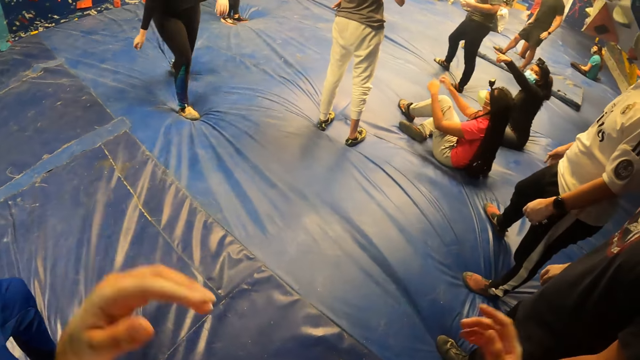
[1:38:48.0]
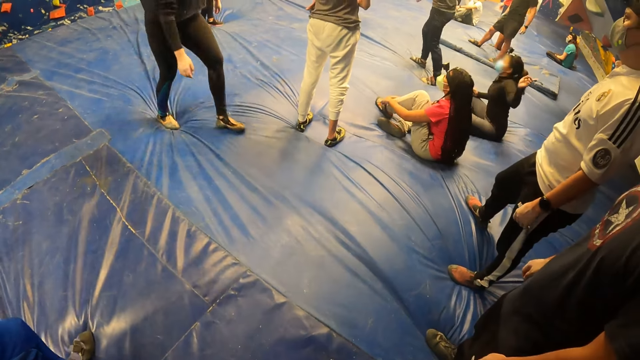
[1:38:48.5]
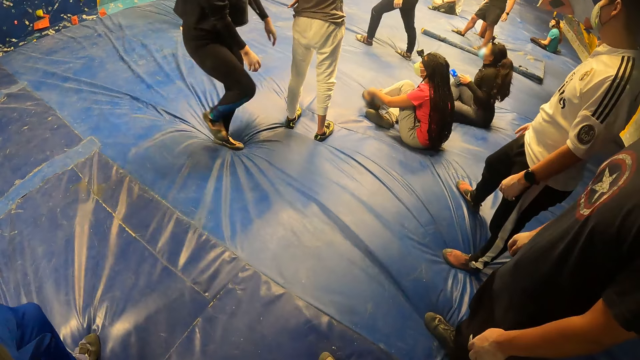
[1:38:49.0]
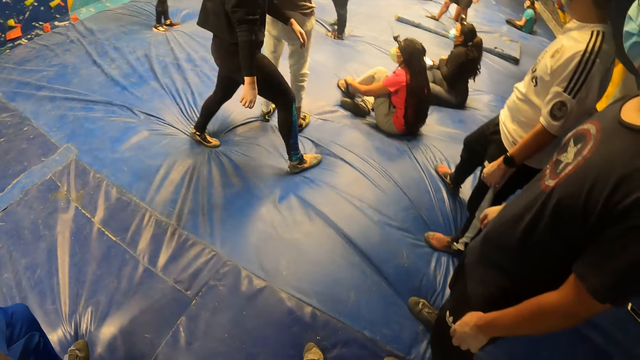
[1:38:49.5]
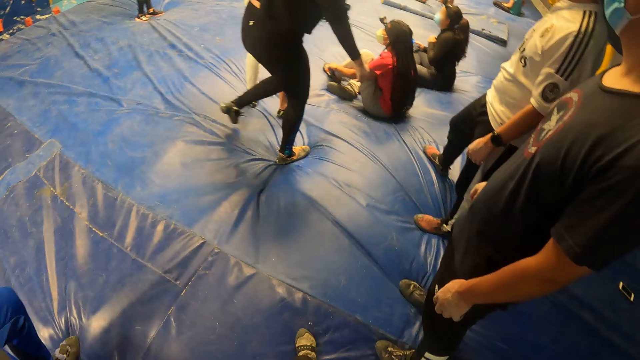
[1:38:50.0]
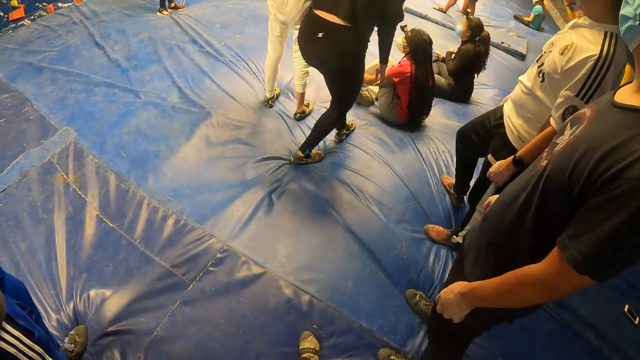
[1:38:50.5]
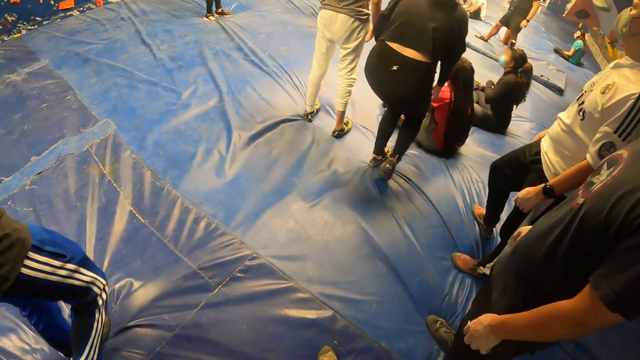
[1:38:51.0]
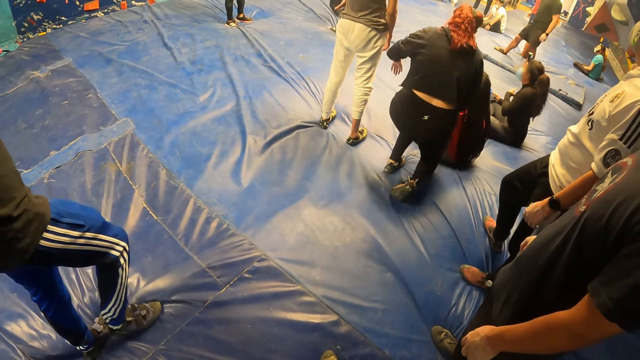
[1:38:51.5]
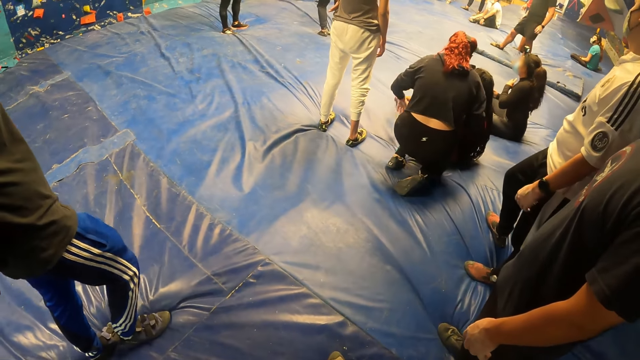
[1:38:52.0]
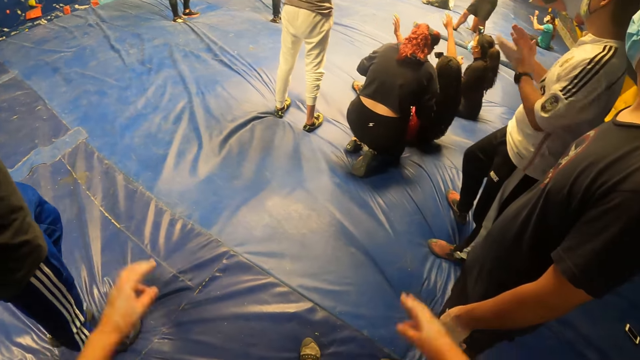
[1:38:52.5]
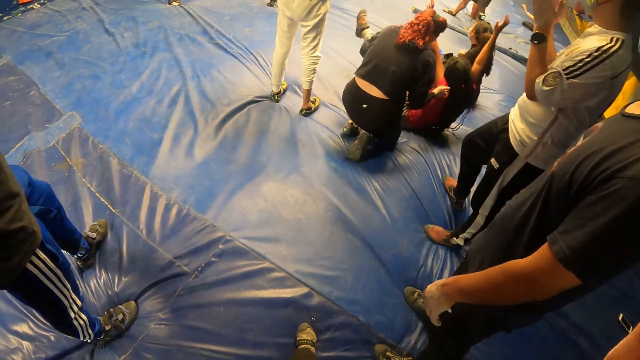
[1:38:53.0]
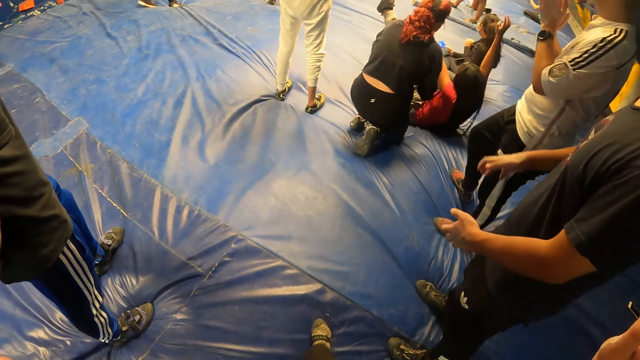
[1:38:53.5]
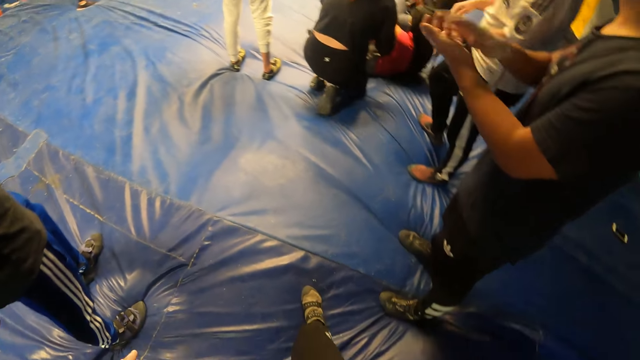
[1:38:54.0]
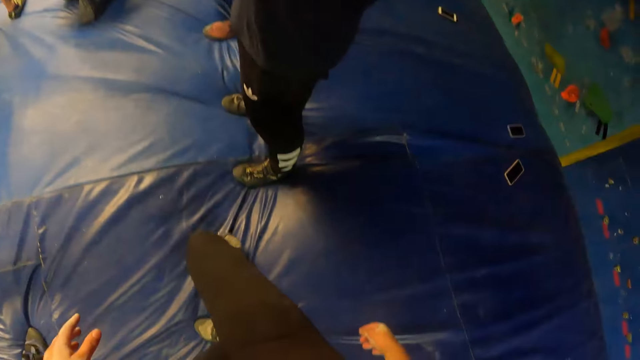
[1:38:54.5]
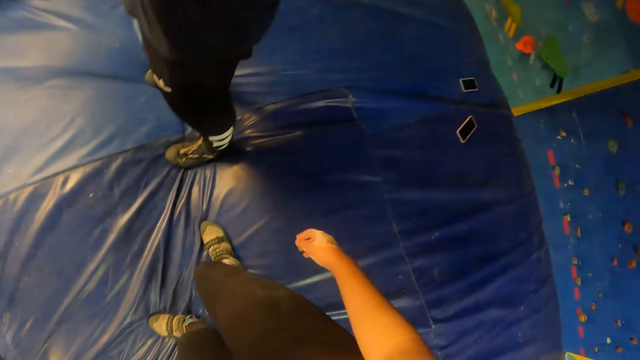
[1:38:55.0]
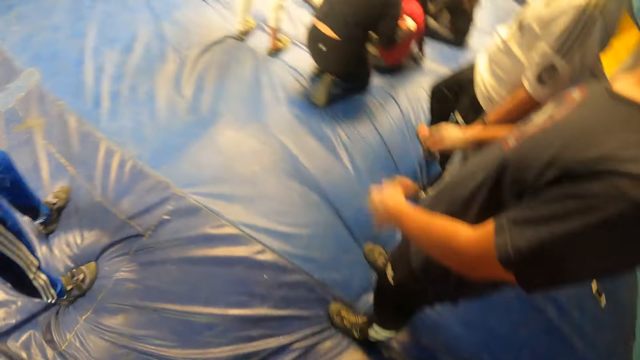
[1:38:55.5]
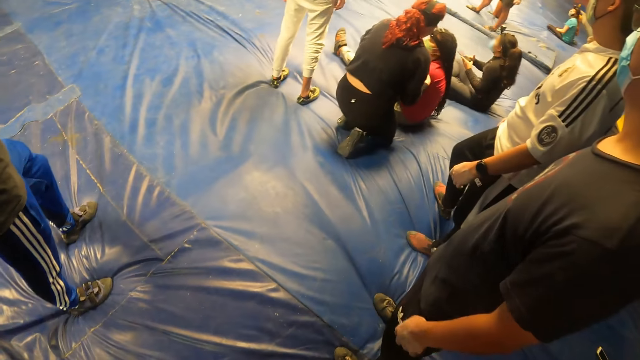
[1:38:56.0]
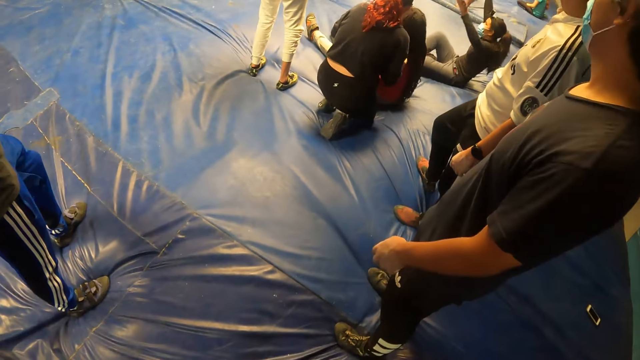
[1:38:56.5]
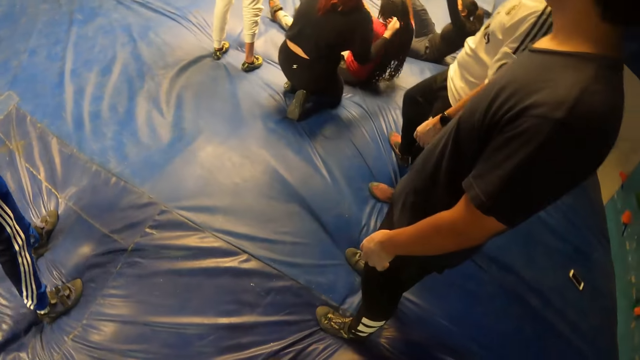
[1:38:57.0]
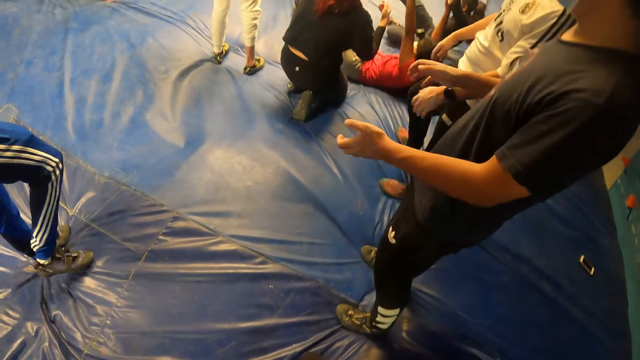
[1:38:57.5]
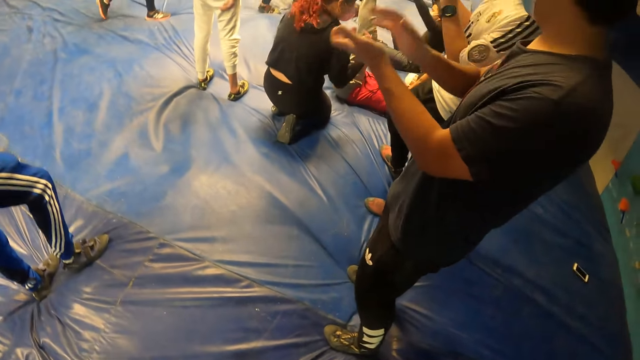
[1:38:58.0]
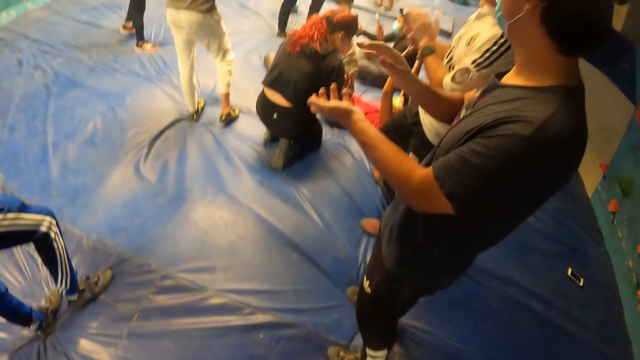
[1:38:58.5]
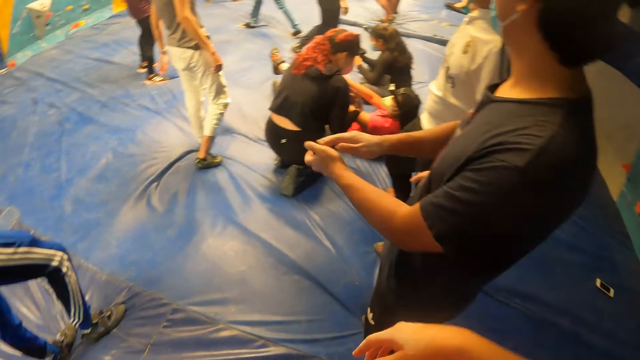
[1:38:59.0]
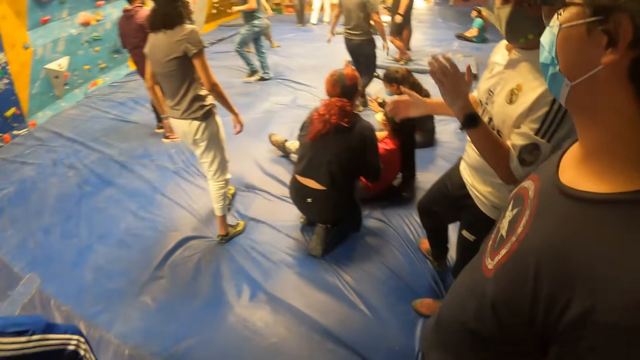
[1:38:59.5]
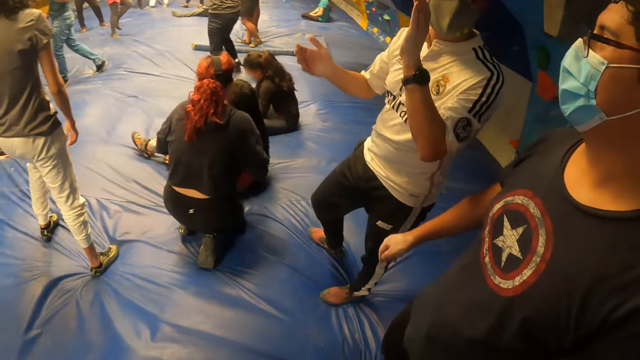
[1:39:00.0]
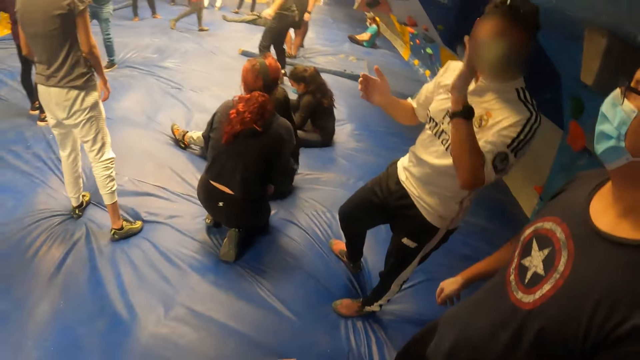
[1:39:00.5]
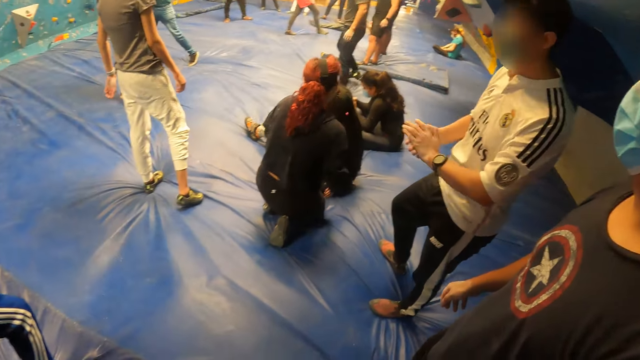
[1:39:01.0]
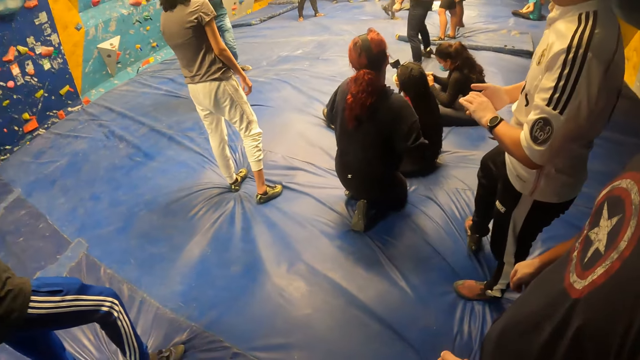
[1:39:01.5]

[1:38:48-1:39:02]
The camera wearer looks around. They lift hands. They look around. They lift hands. They look around.

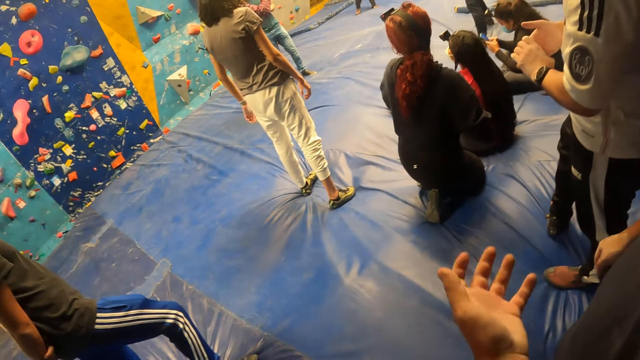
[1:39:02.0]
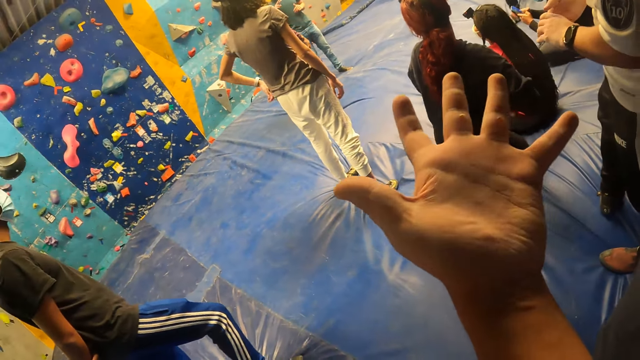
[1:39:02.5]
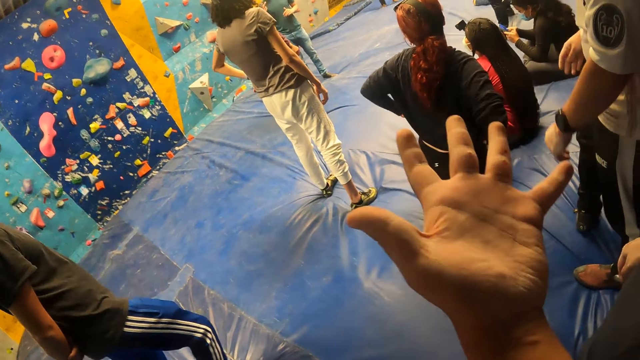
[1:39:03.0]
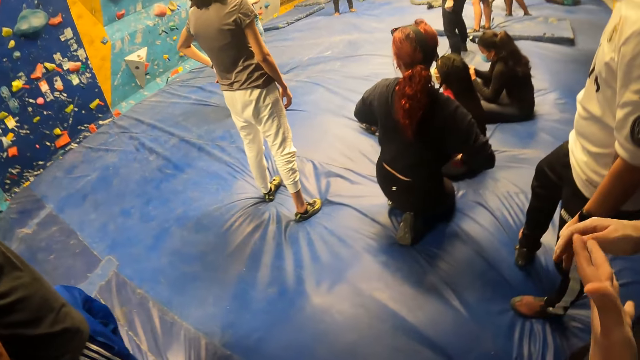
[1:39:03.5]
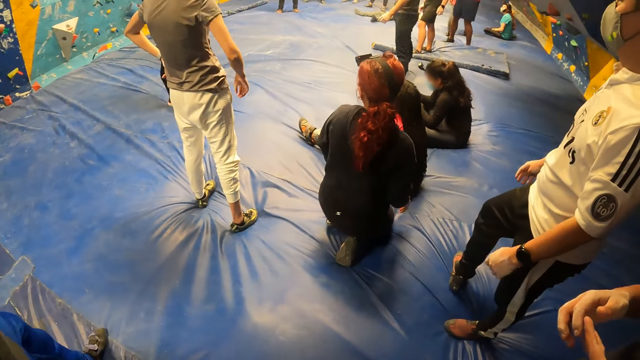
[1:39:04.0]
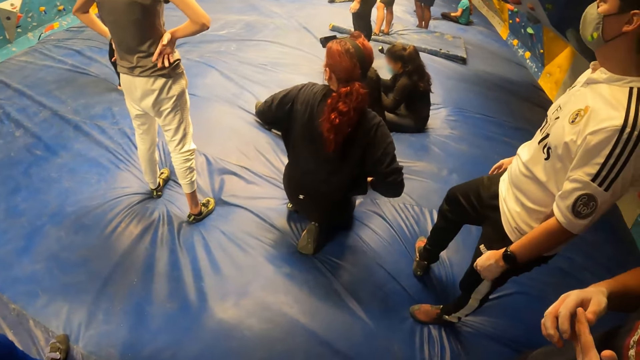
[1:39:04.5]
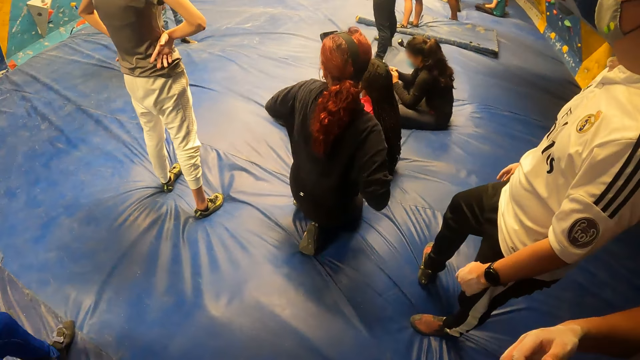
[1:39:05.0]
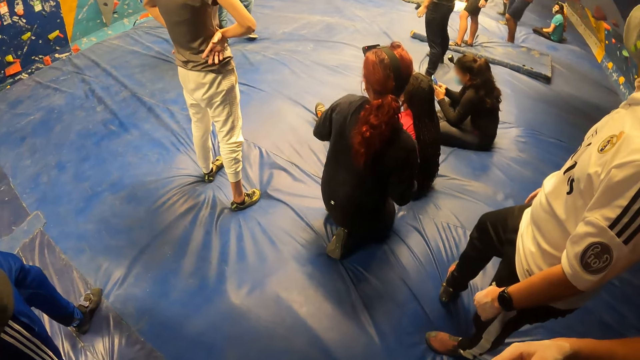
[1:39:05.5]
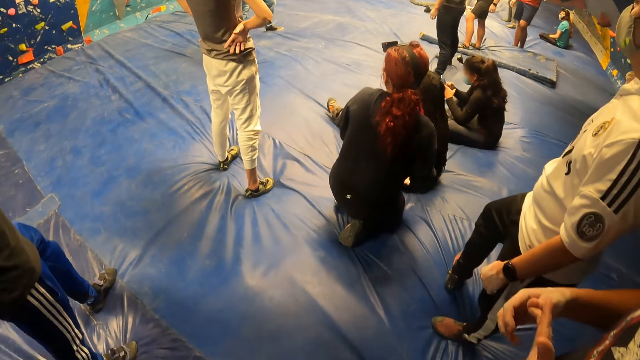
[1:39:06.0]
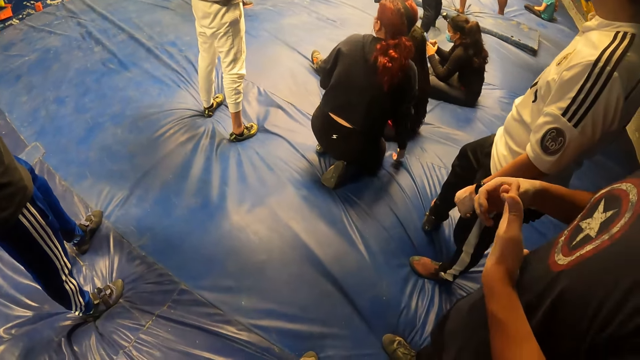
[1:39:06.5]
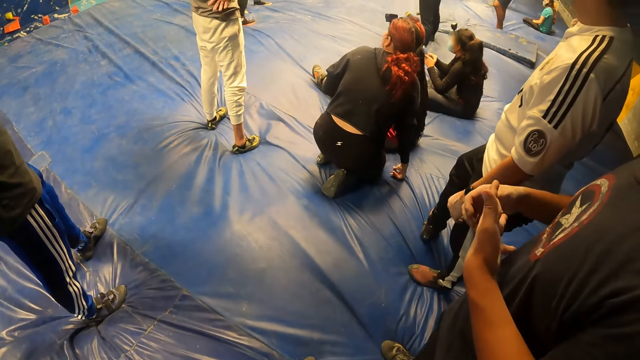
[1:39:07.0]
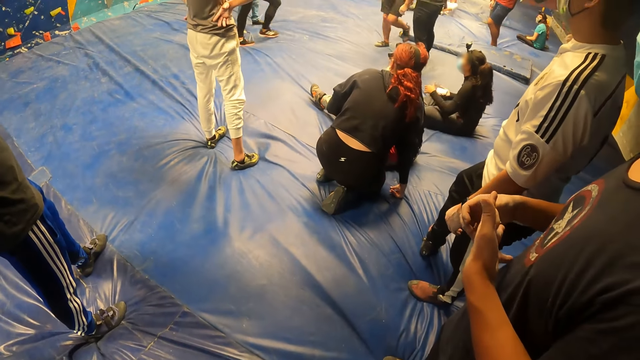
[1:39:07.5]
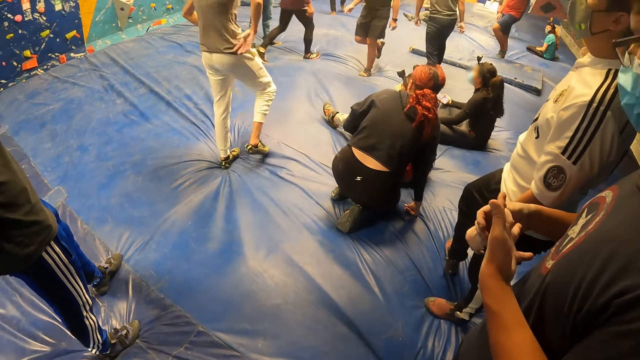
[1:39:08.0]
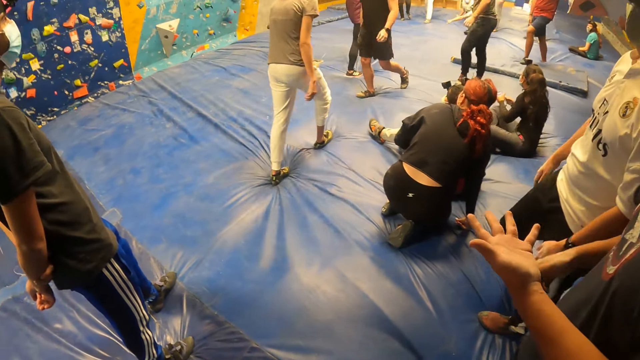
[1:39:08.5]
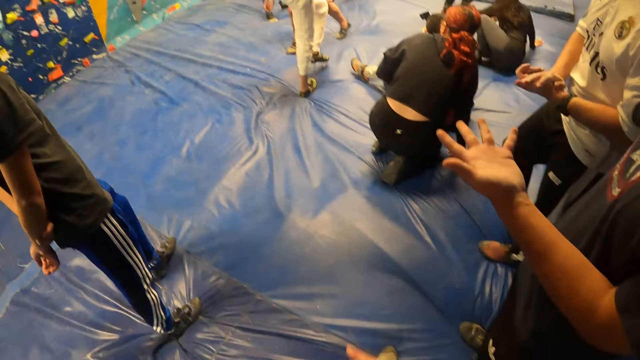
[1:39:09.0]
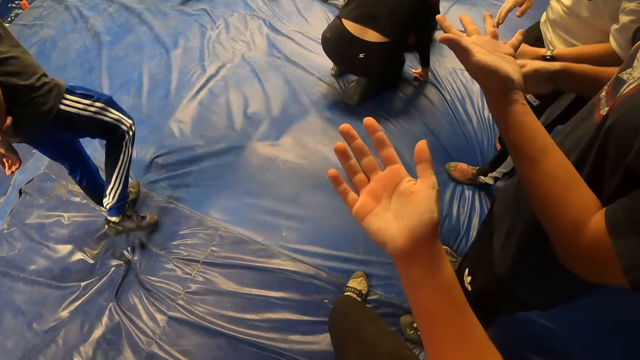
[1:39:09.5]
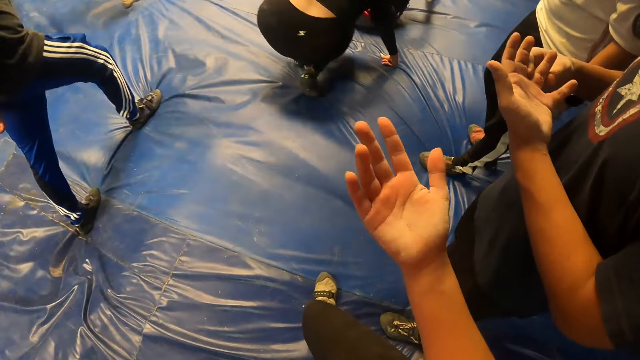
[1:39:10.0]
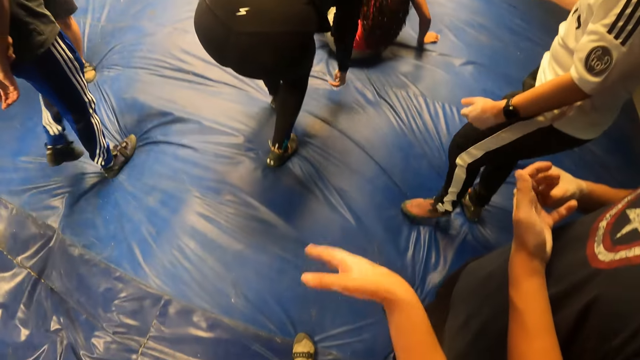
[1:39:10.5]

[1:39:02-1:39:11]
The camera wearer looks at a man's hand. They stretch the right hand. They interact with the man.
